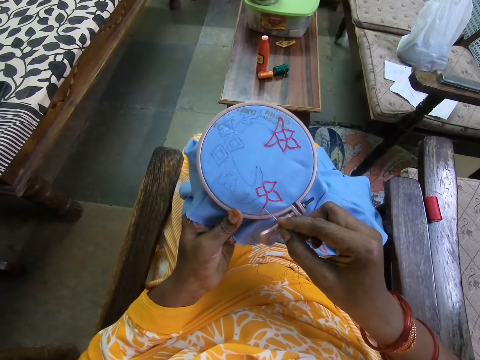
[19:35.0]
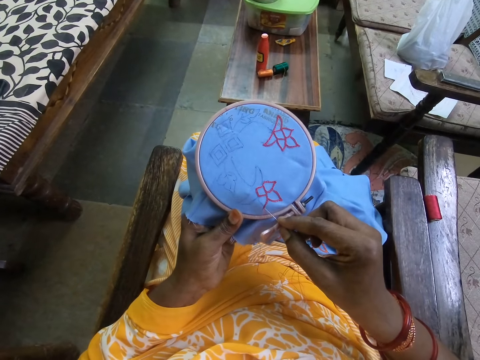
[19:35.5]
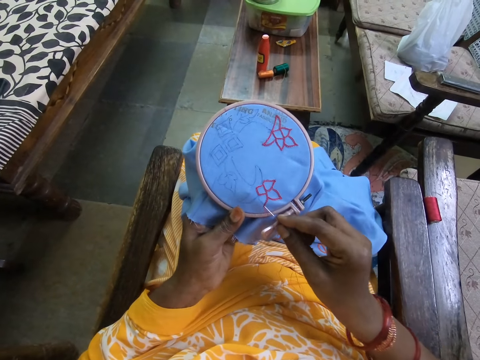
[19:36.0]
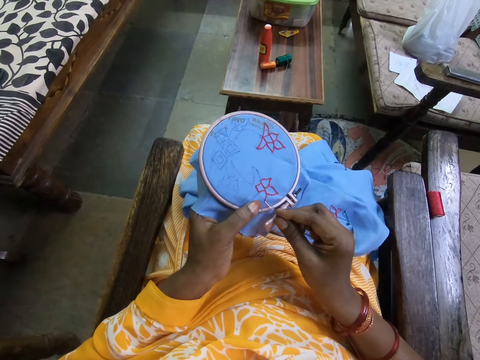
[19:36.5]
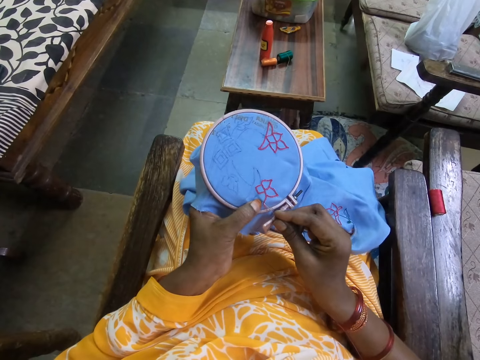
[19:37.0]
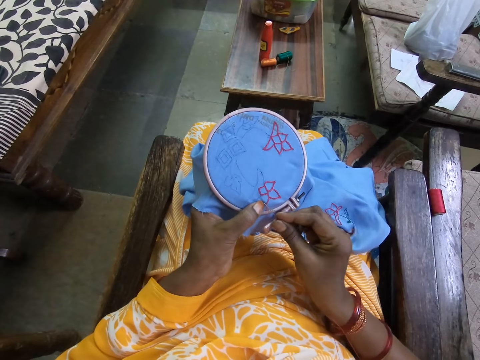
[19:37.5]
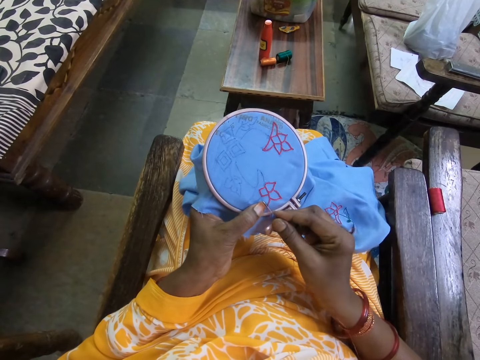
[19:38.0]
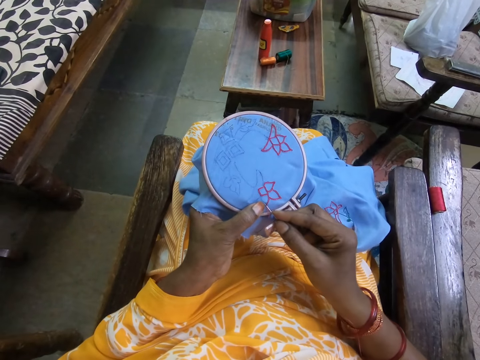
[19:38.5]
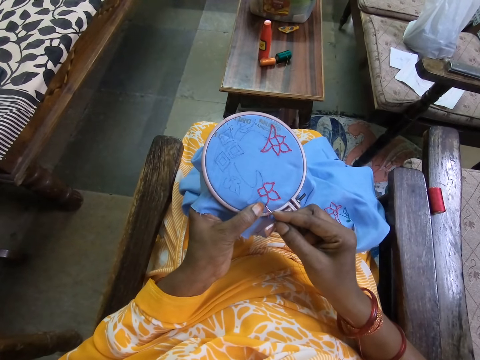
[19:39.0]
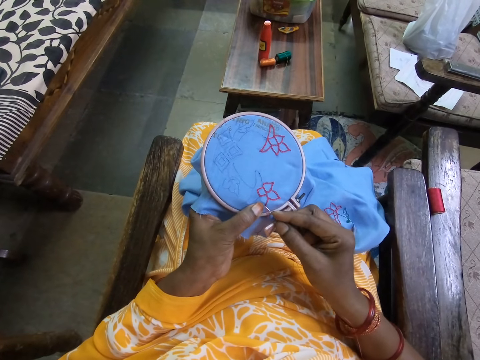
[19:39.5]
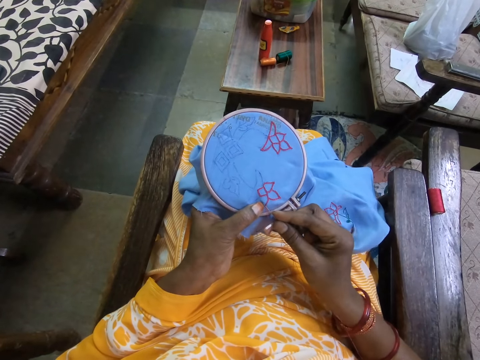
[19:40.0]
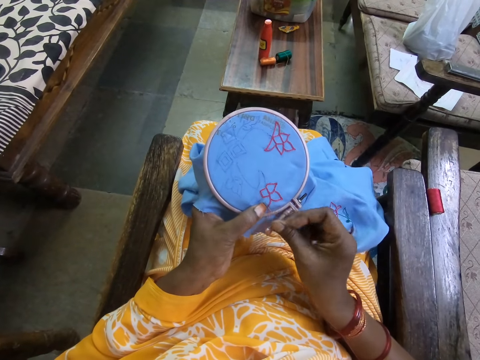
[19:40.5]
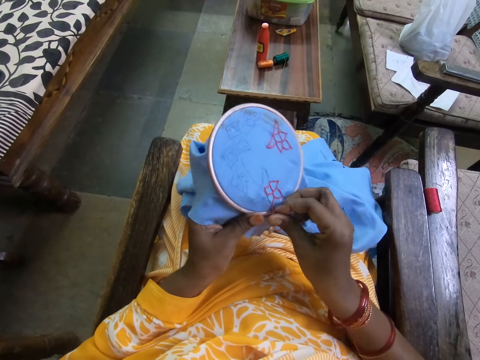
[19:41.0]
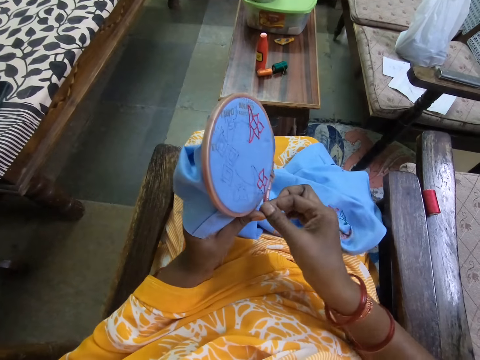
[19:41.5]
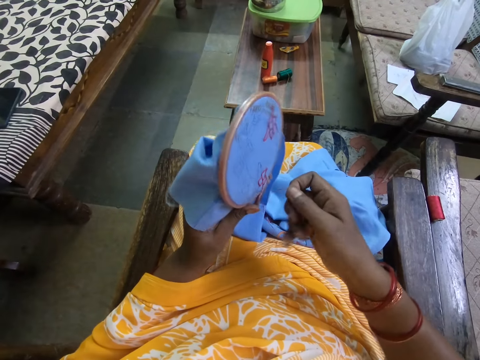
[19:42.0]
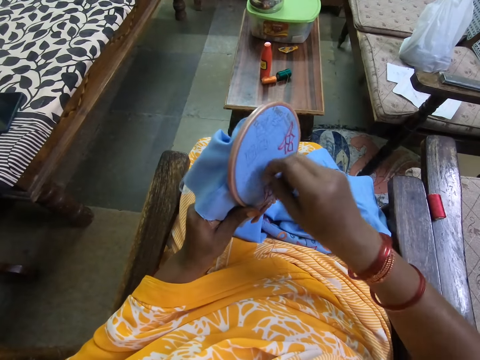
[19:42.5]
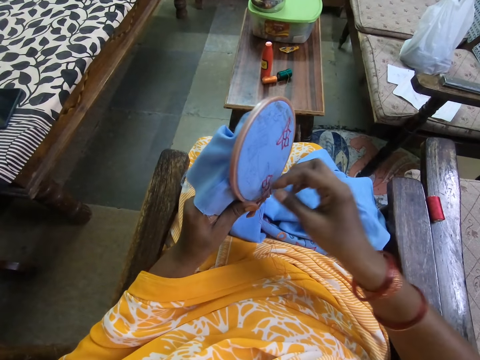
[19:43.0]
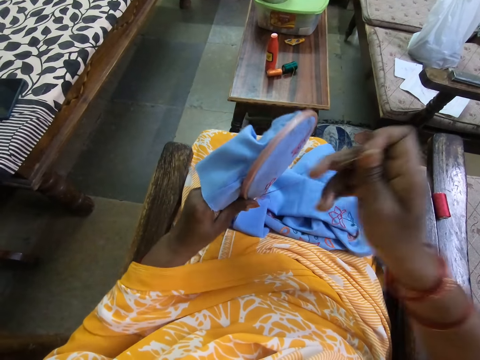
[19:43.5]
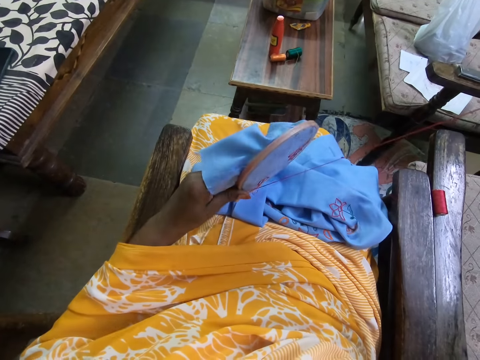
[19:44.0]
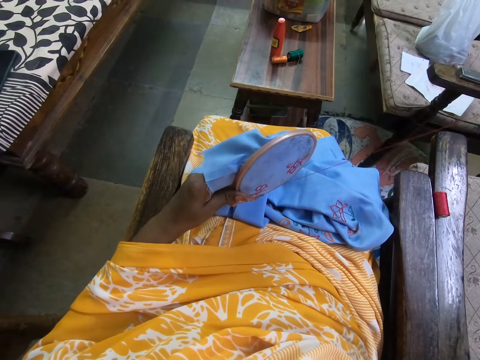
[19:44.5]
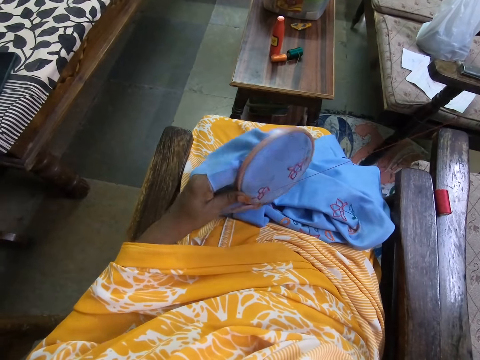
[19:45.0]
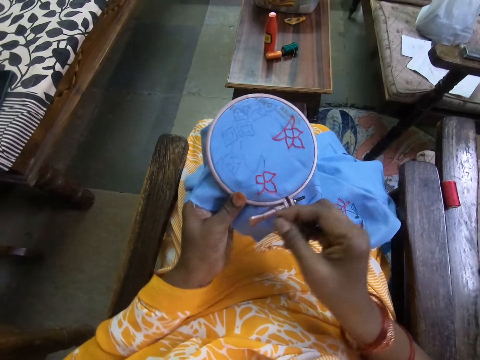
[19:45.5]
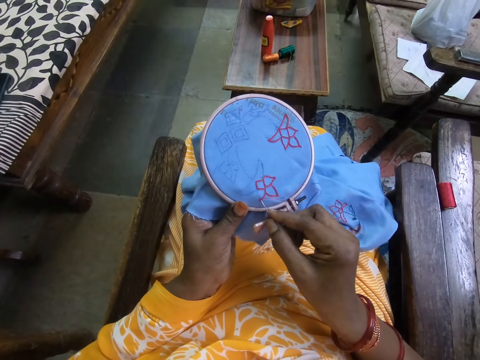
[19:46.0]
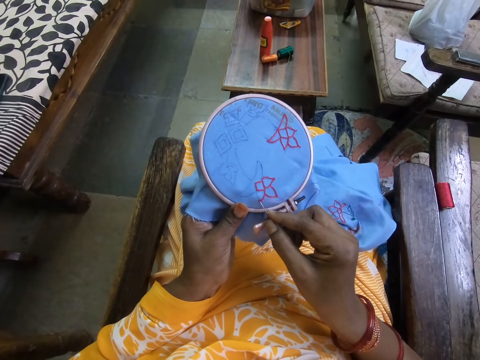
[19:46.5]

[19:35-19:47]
The camera wearer embroiders the fabric in the embroidery hoop with the needle and thread in her right hand. She inserts the needle on the piece of fabric. She rounds thread on the needle. She embroiders a flower.

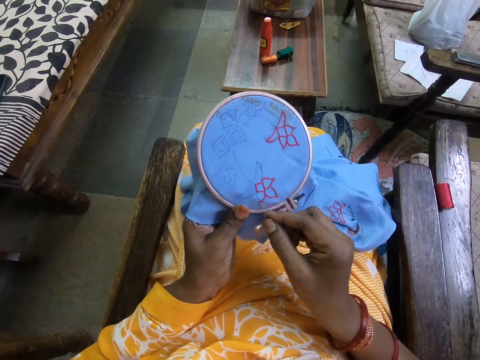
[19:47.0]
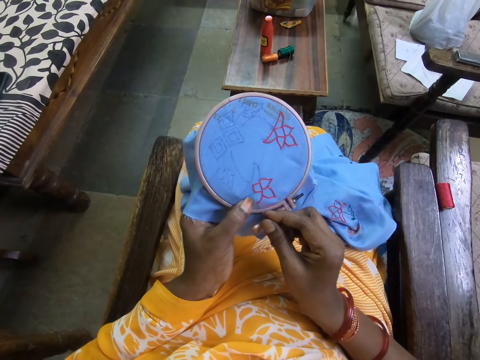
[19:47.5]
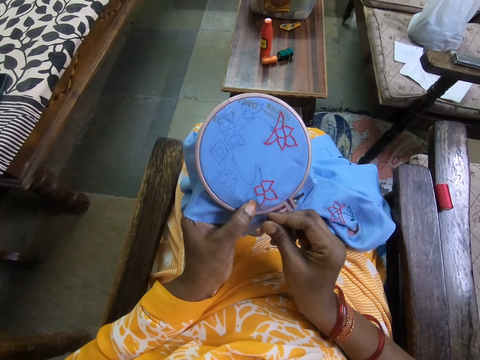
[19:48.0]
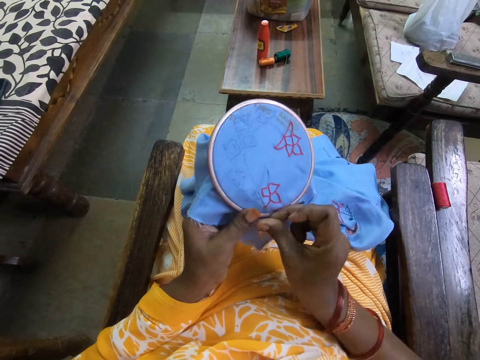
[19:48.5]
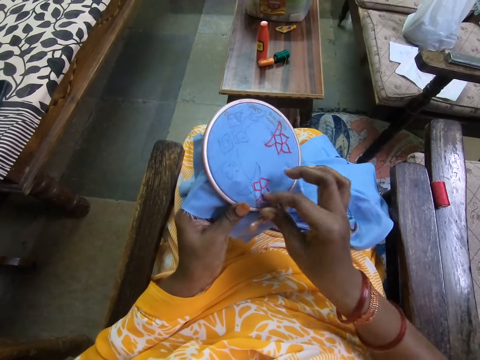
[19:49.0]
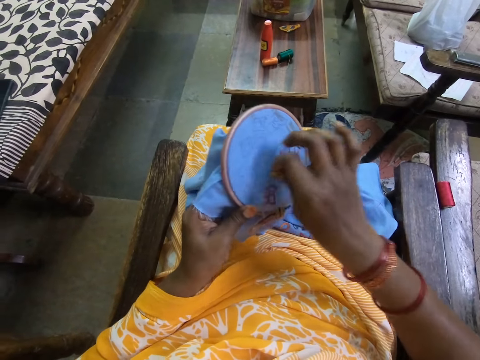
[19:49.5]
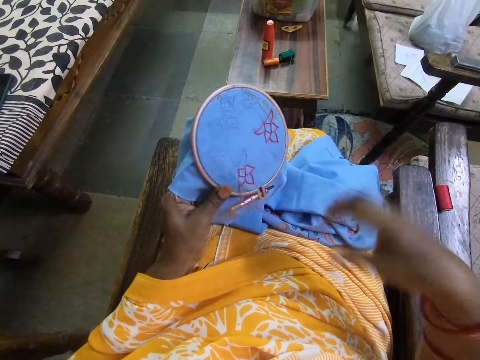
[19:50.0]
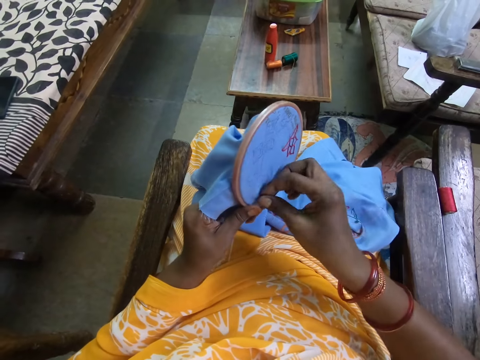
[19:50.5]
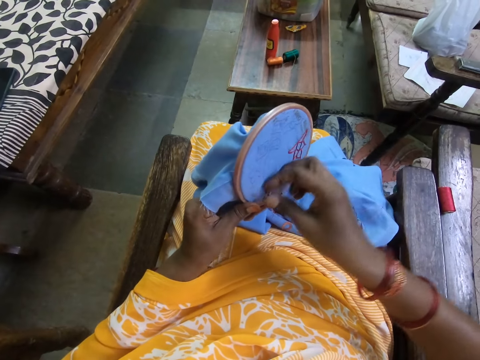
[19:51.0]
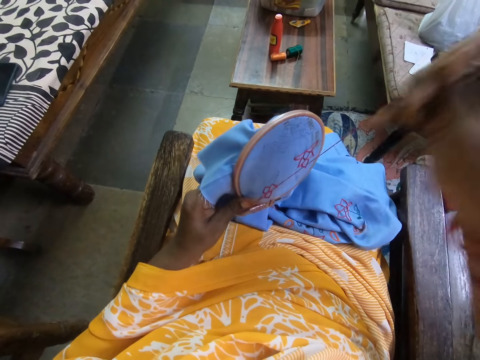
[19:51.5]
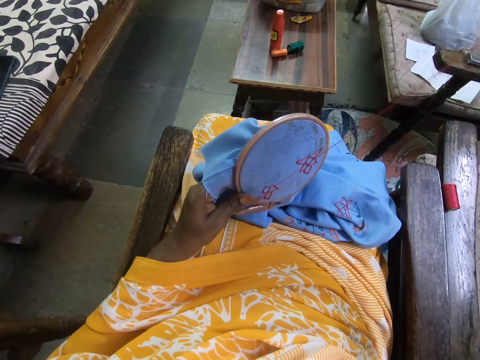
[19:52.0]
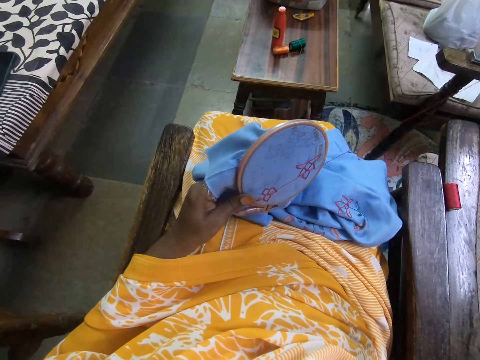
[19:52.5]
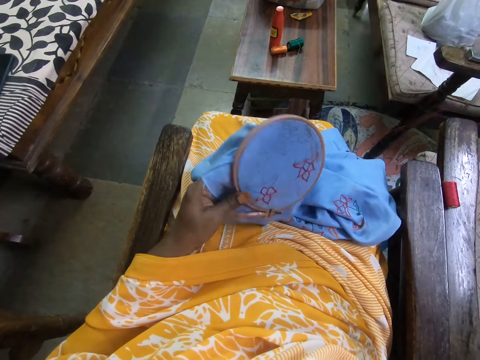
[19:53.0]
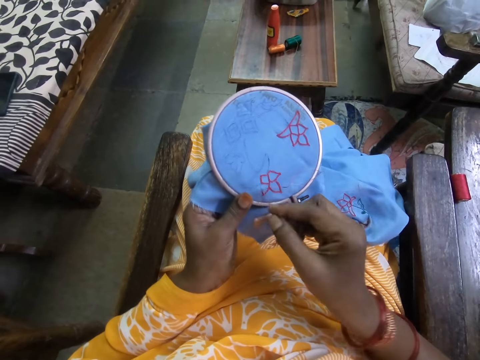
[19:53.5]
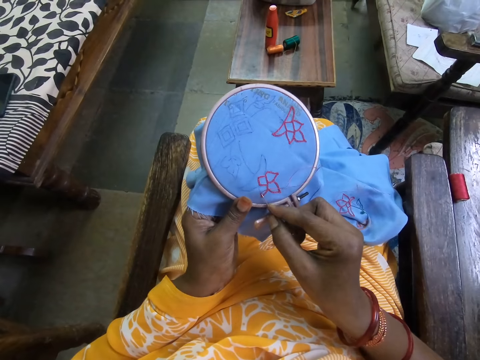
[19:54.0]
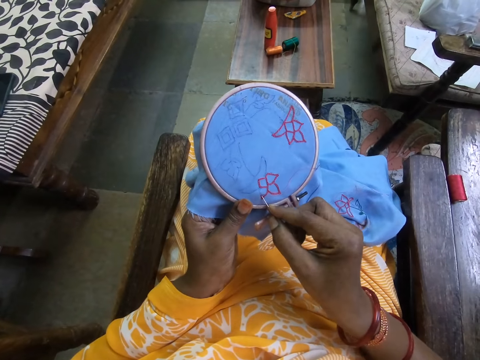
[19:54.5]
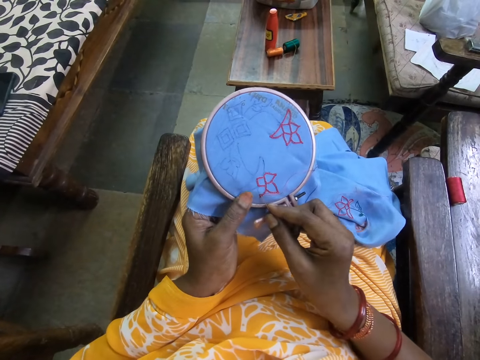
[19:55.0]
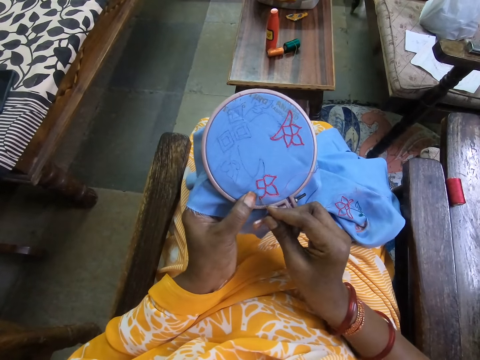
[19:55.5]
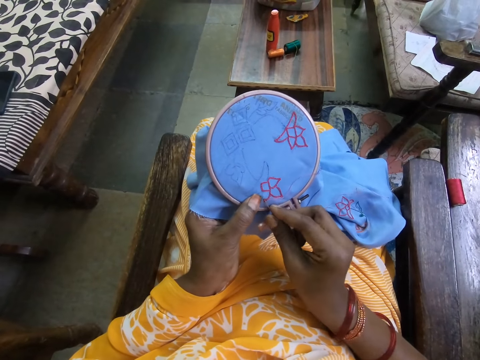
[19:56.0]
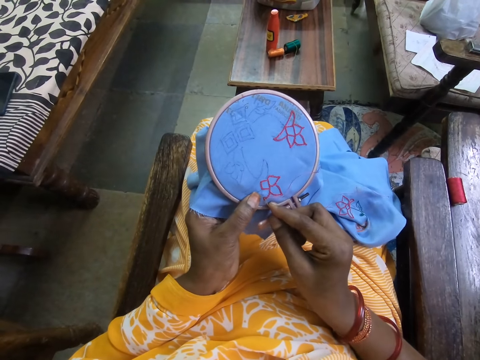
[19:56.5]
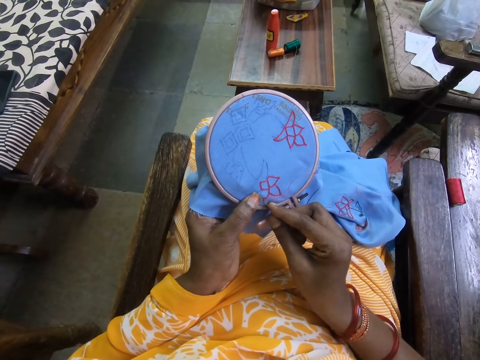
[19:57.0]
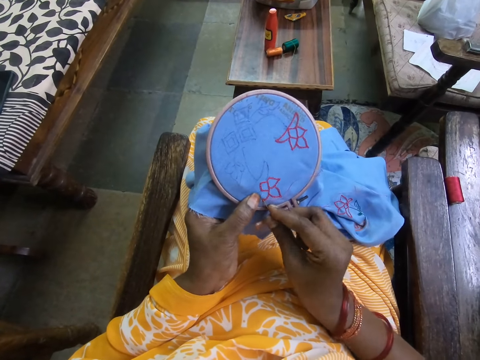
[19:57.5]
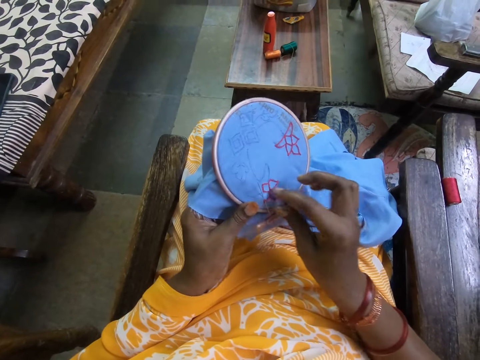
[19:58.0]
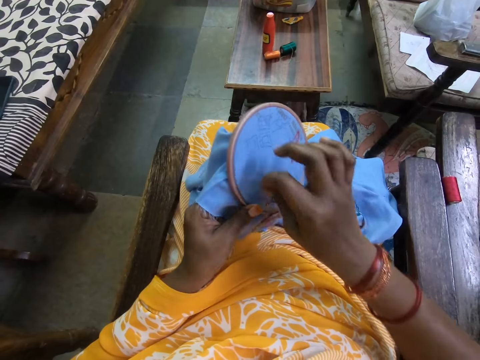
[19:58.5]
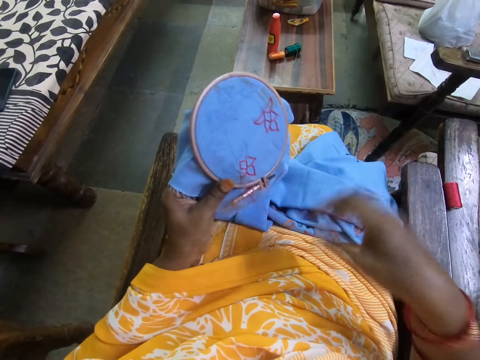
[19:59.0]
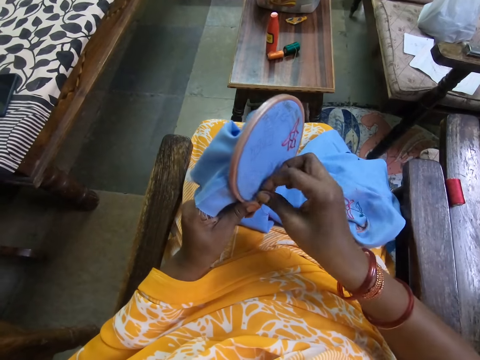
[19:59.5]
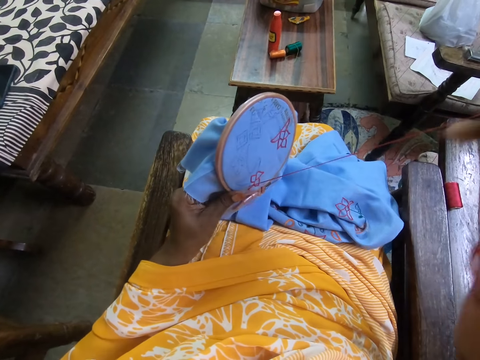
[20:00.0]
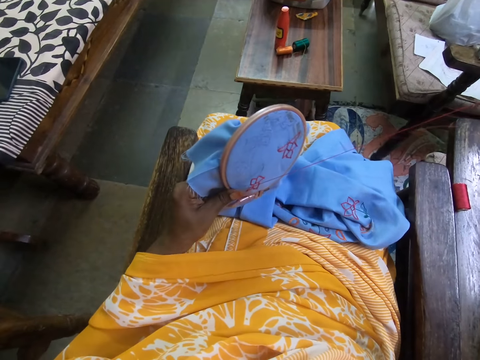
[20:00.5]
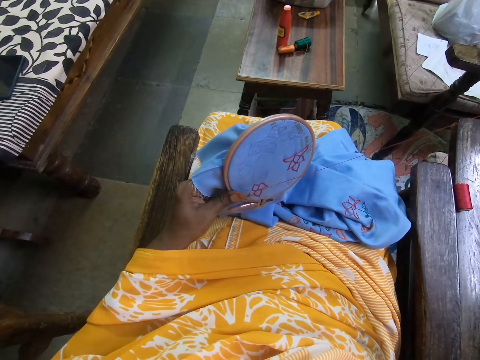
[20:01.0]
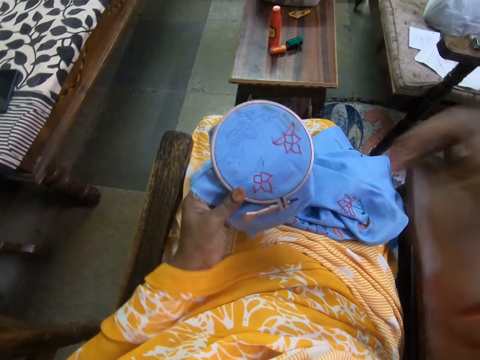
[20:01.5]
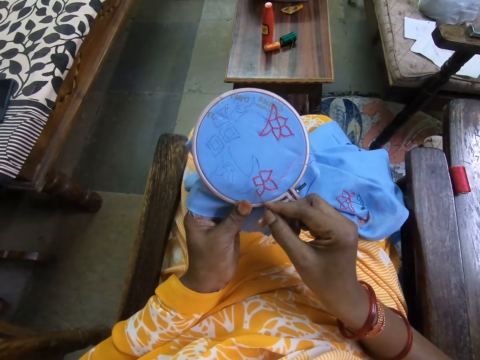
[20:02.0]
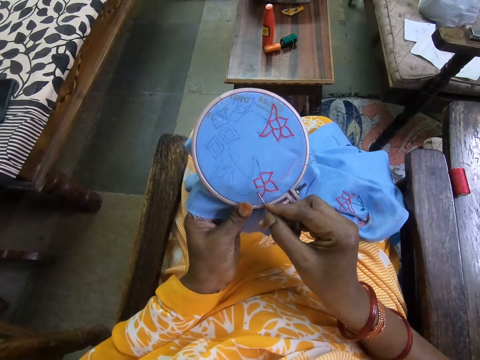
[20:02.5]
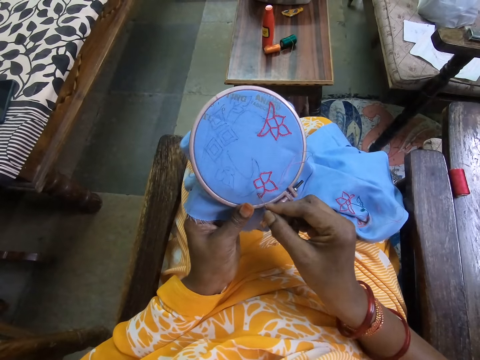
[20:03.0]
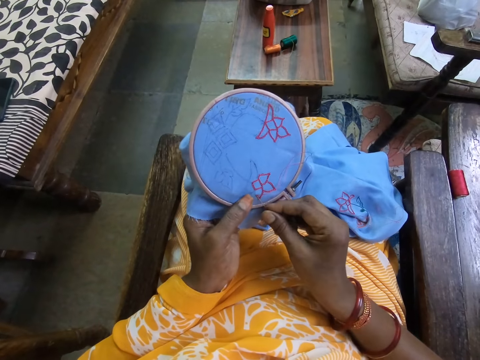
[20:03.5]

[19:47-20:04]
The camera wearer inserts a needle on a piece of fabric. They round thread on the needle. They embroider a flower. They insert the needle on the piece of fabric. They round the thread on the needle. They embroider the flower. They move the embroidery hoop.
